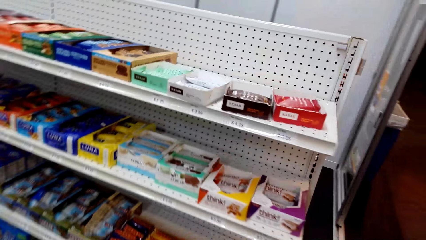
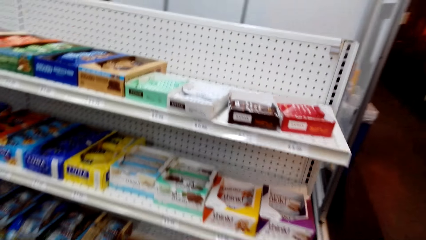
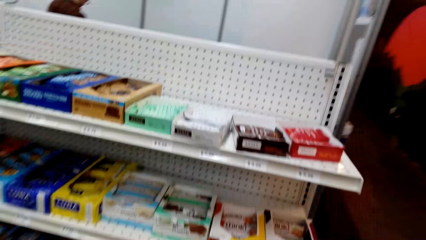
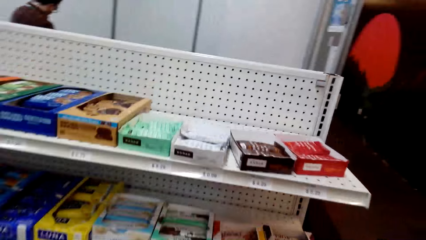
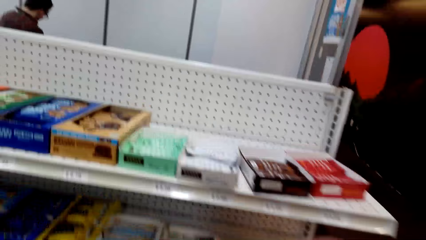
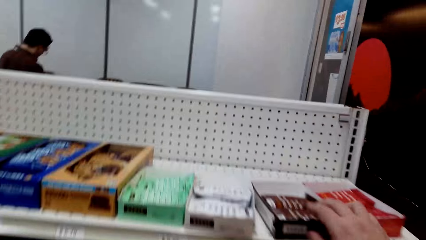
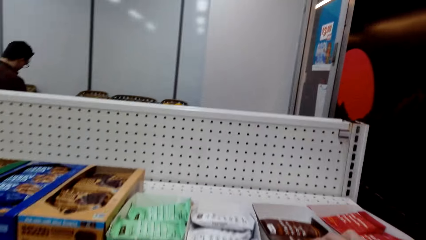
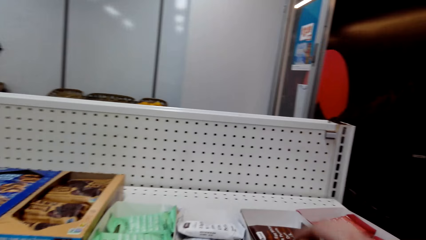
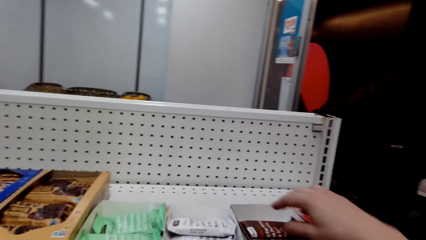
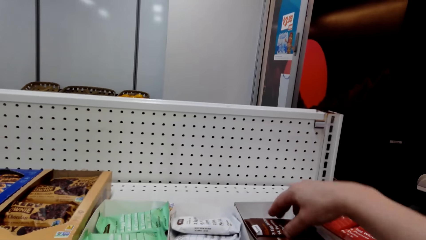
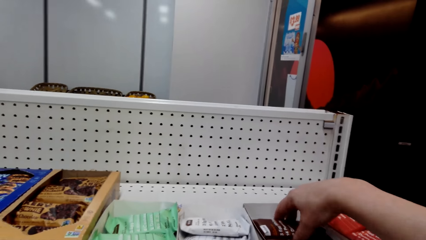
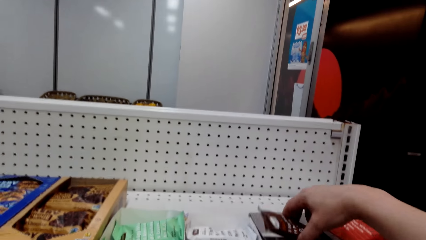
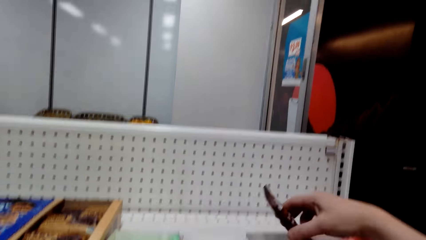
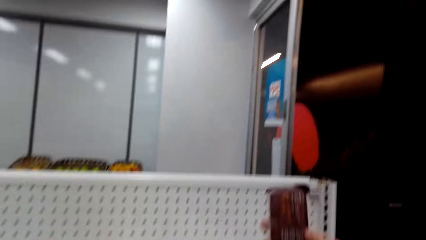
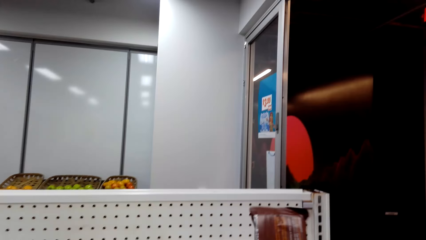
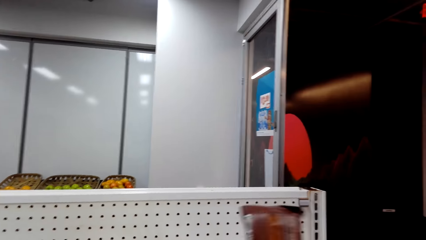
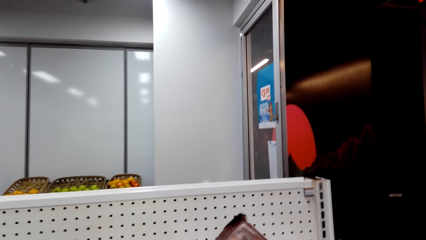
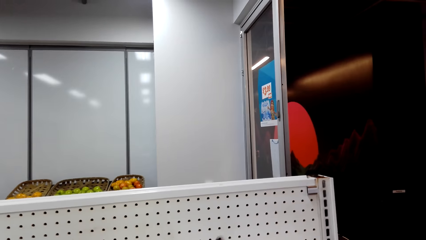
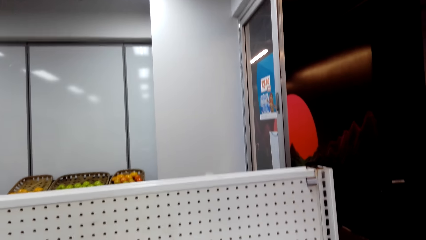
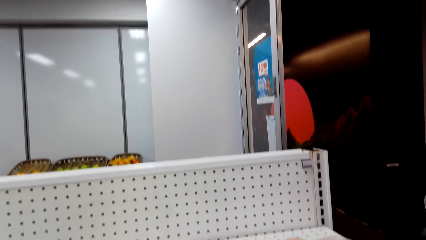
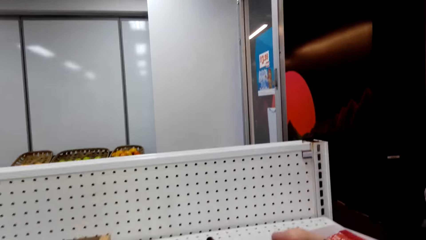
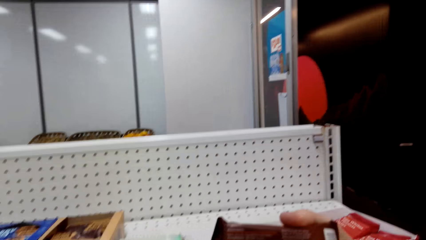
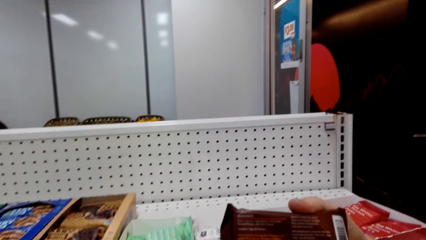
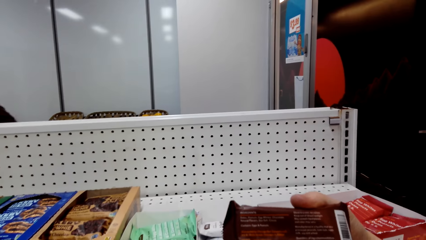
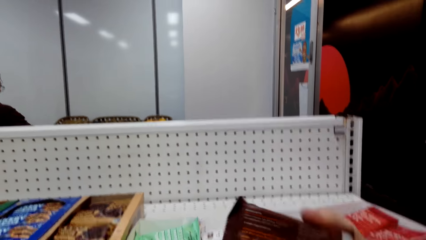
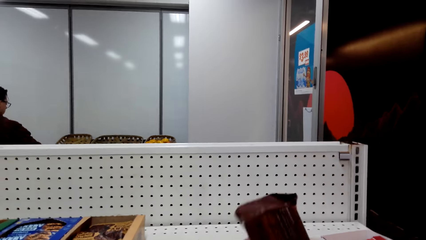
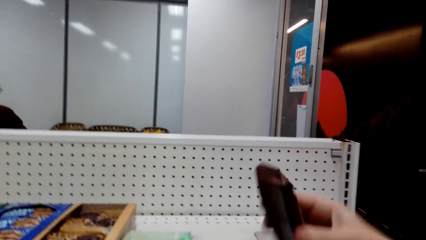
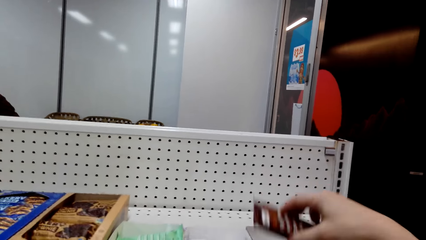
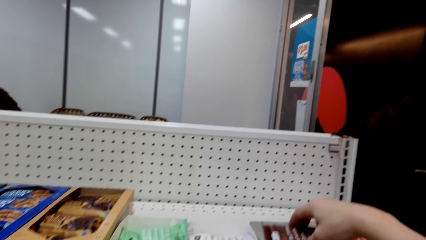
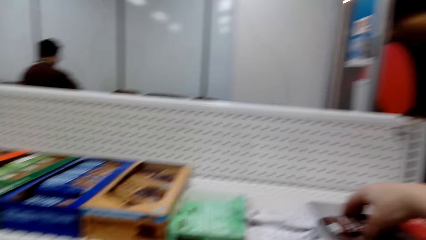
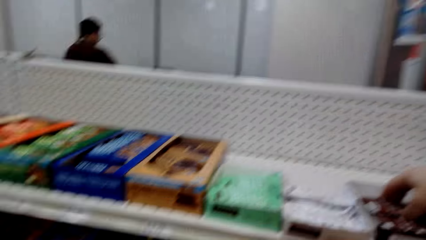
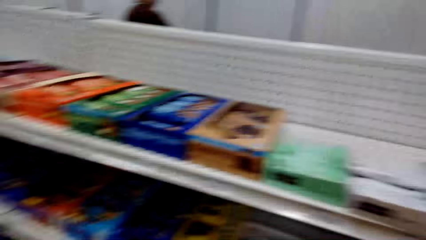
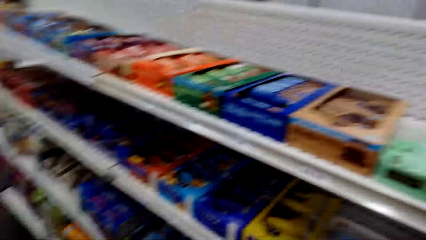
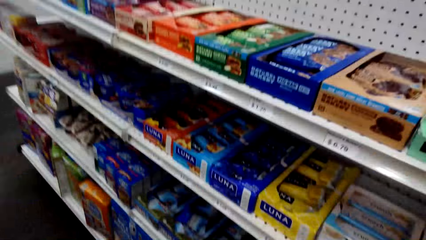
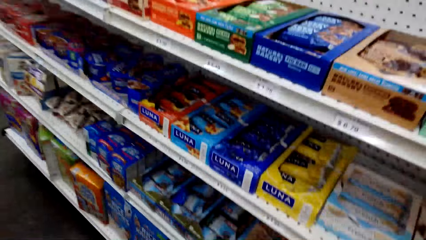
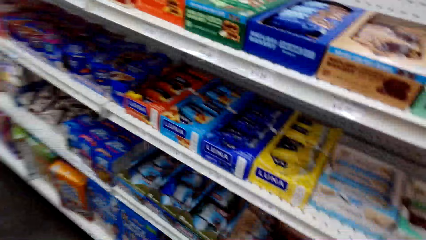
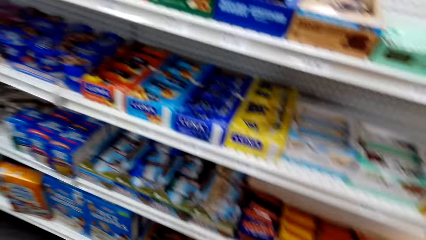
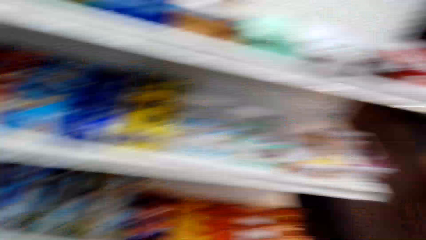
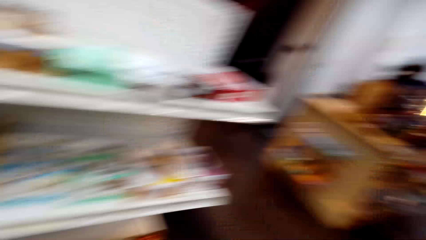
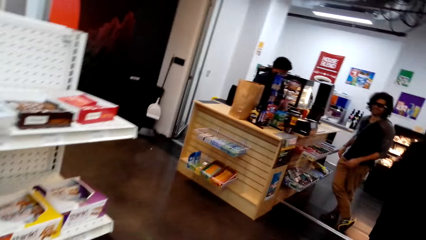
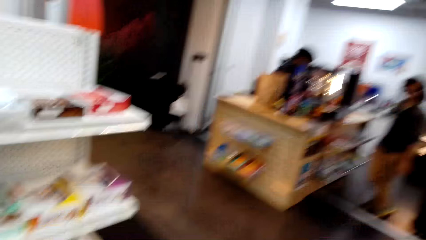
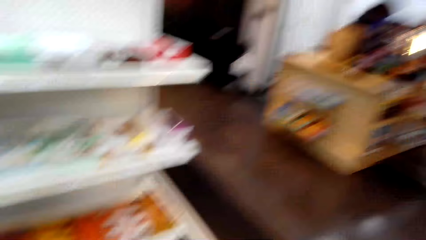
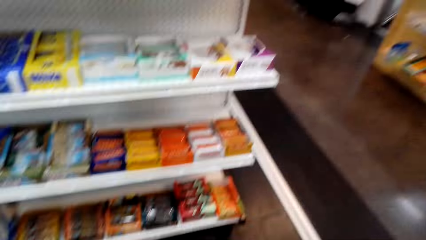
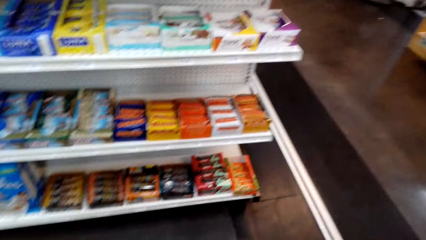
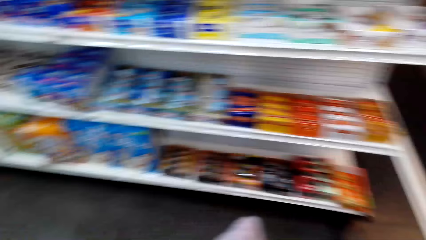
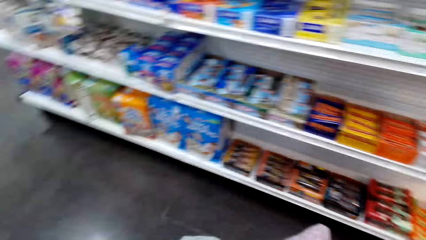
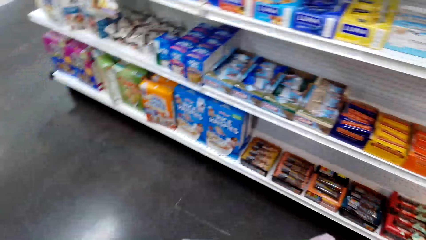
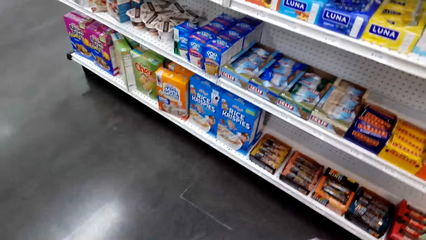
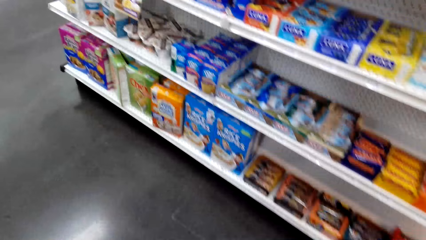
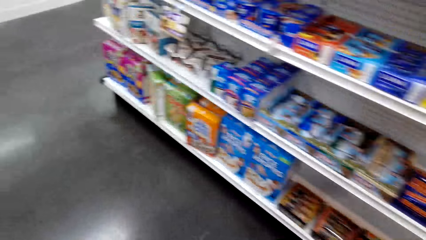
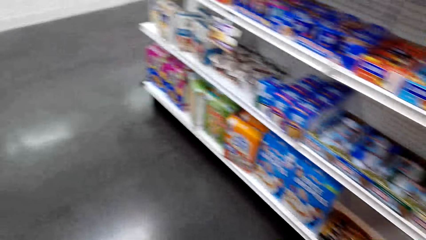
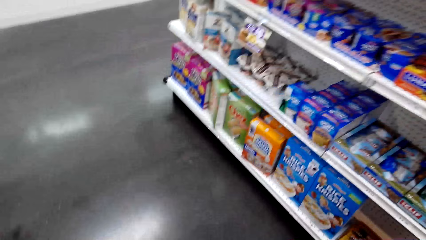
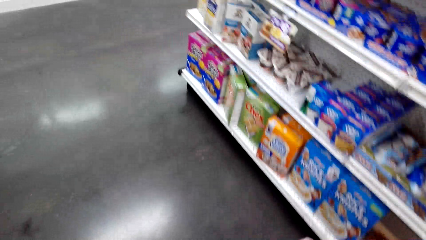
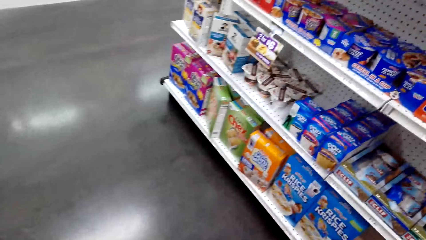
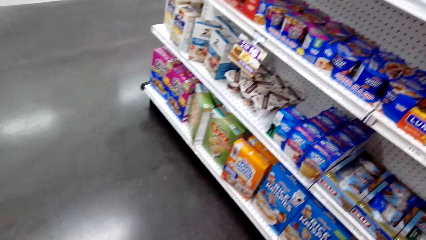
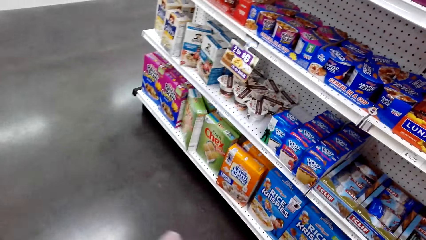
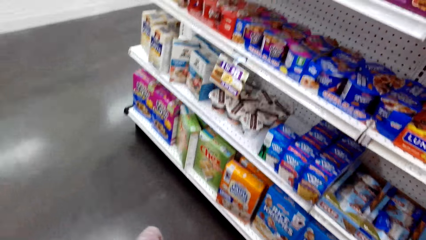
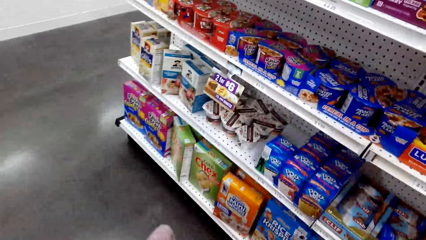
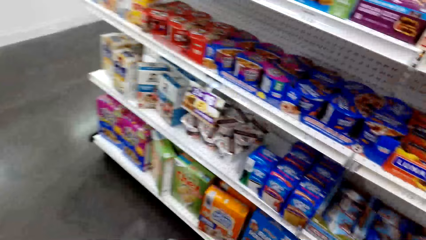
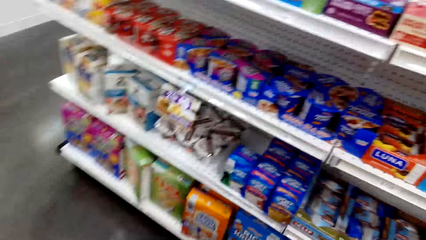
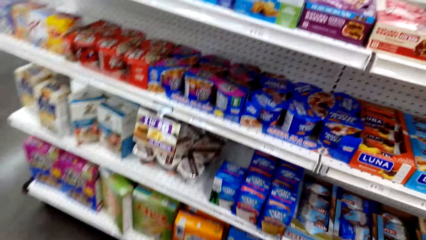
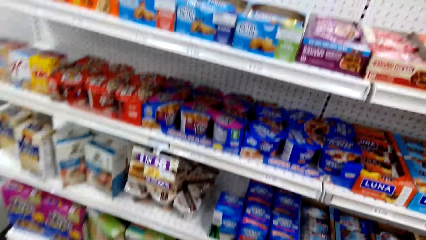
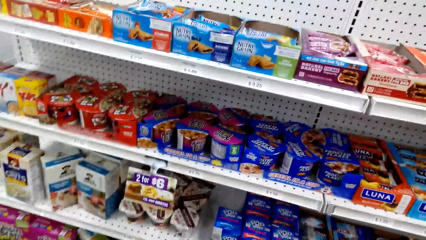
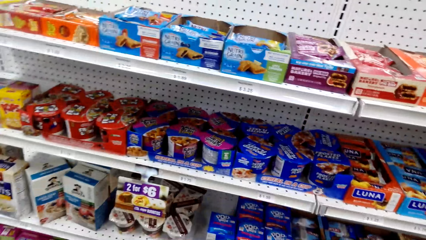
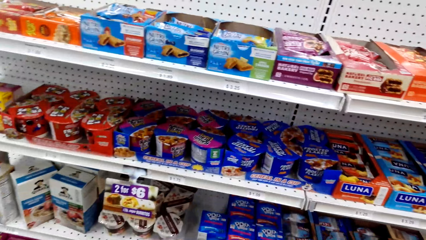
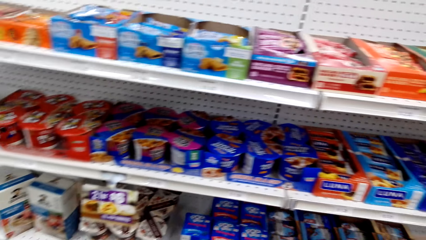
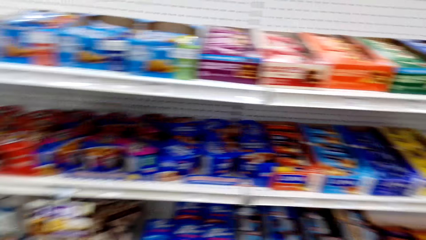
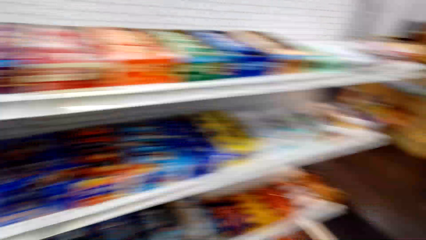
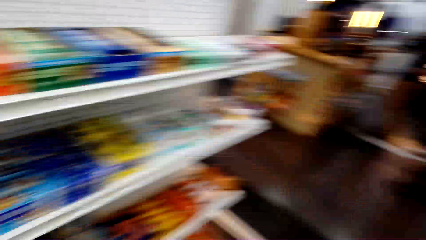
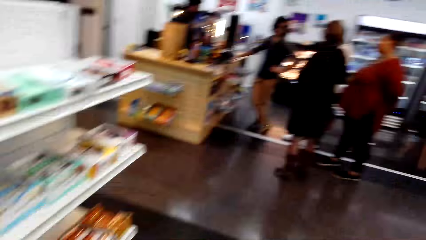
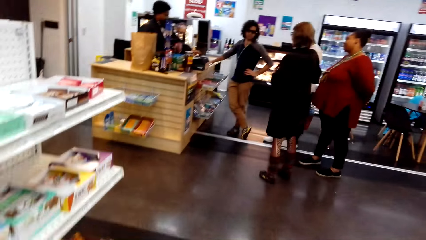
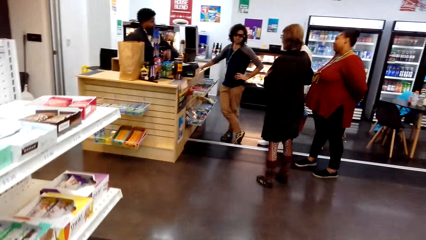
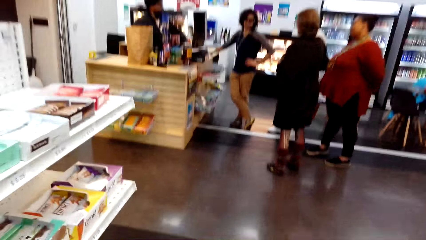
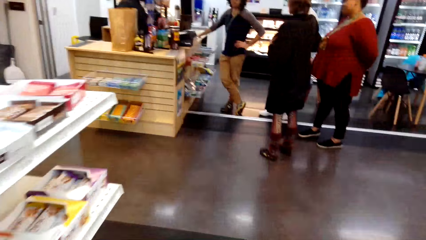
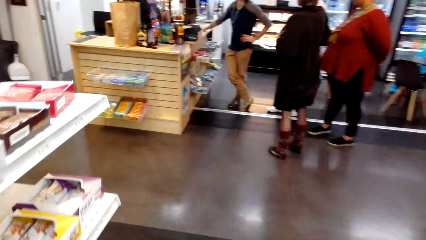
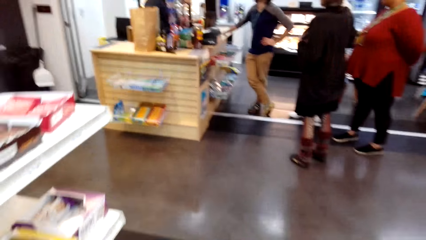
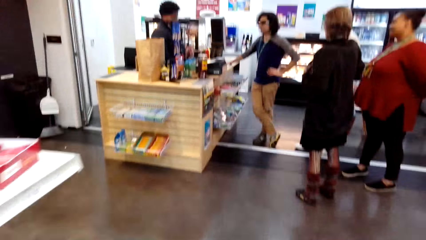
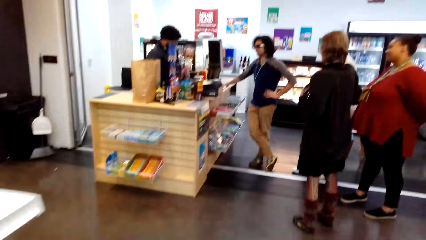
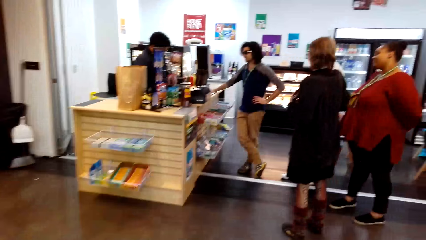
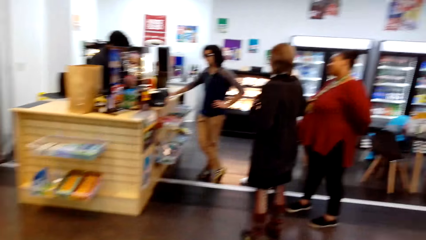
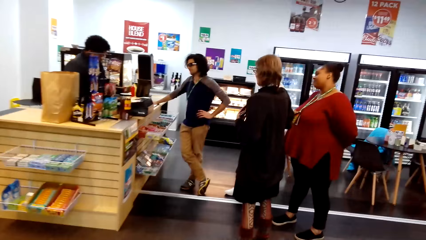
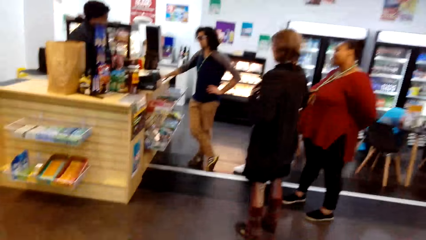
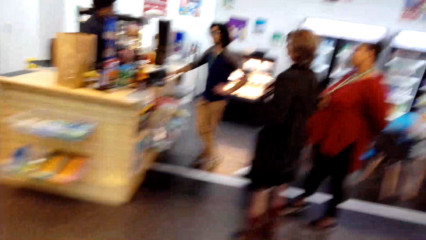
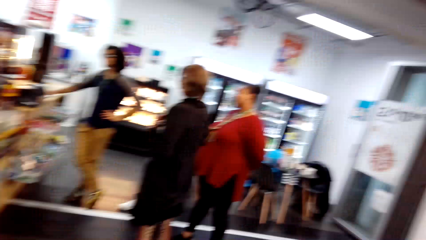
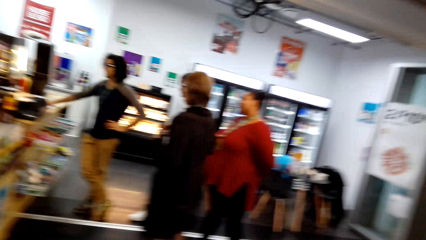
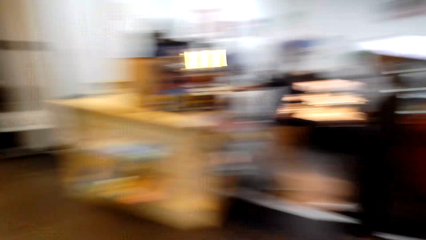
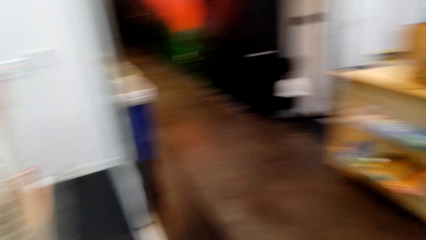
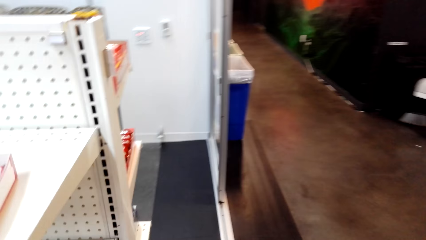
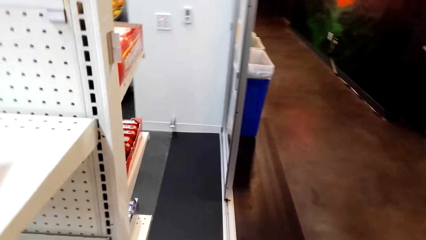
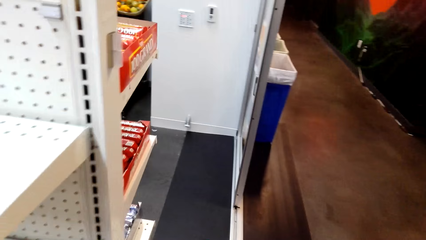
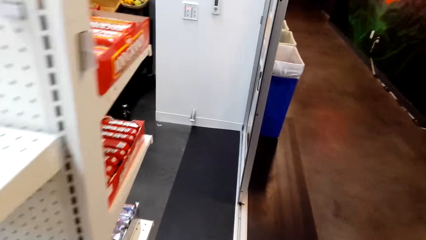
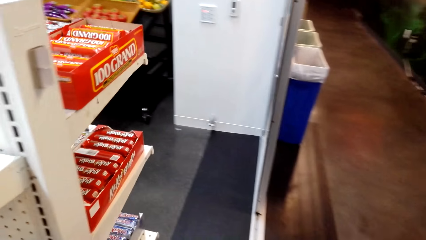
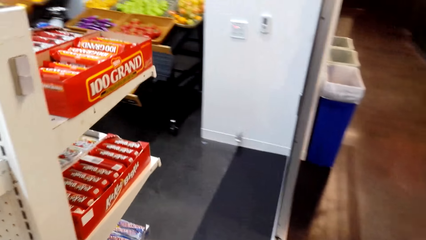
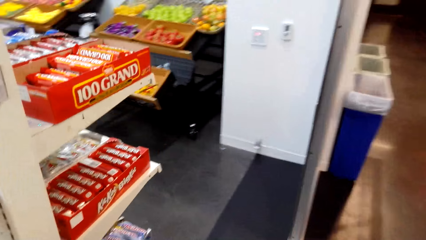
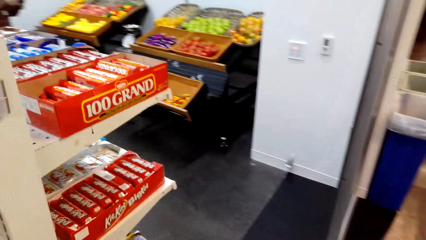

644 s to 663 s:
The camera wearer lifts a snack from the shelf. They inspect the snack, place the snack on the shelf, and look around the shelf. They walk in the food store. They walk forward.
